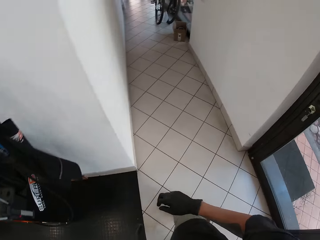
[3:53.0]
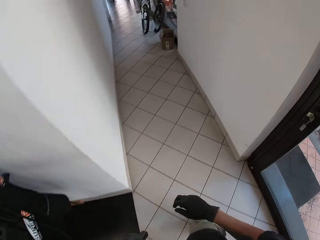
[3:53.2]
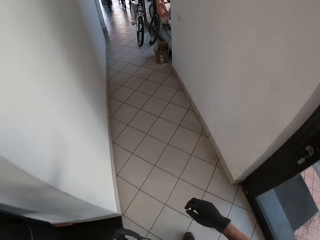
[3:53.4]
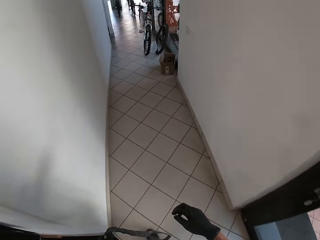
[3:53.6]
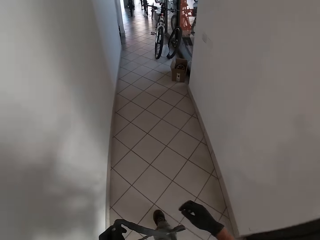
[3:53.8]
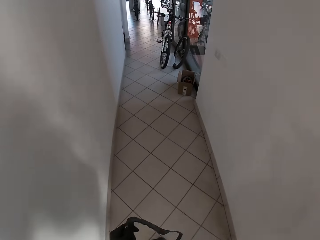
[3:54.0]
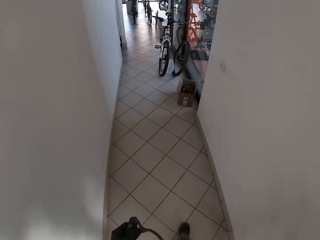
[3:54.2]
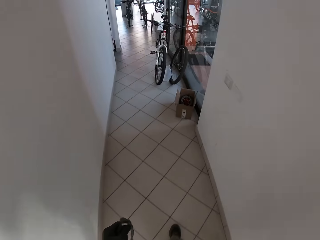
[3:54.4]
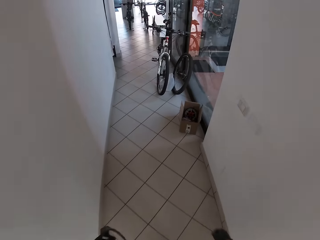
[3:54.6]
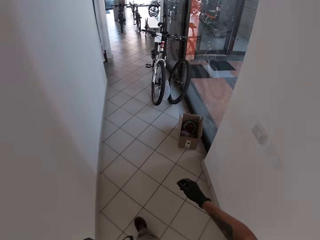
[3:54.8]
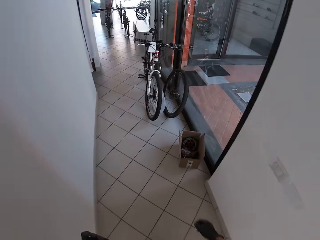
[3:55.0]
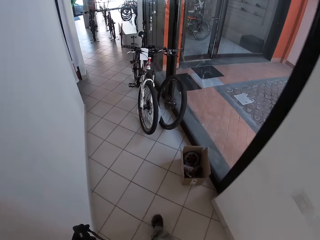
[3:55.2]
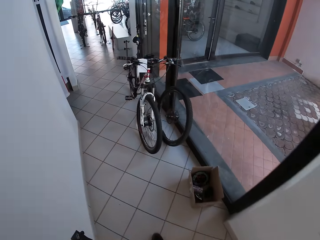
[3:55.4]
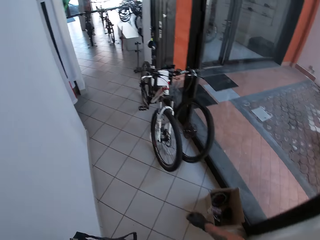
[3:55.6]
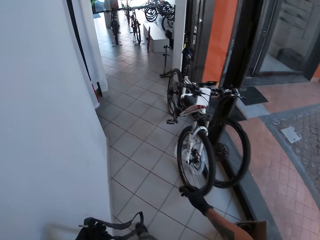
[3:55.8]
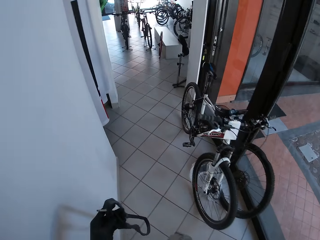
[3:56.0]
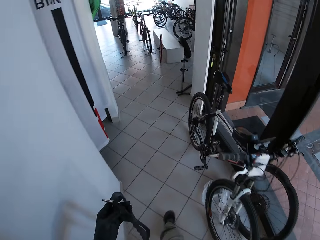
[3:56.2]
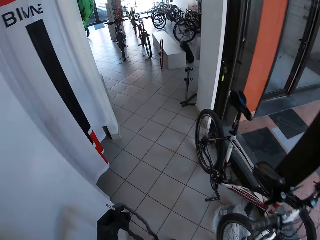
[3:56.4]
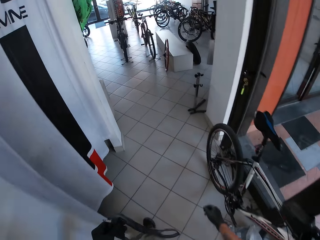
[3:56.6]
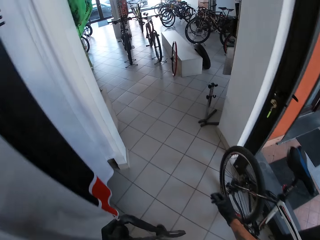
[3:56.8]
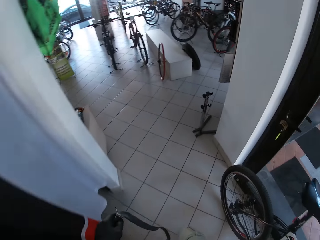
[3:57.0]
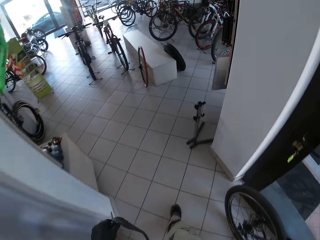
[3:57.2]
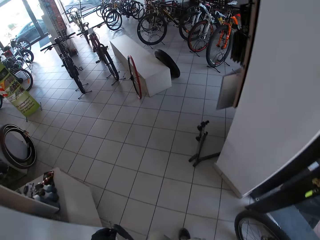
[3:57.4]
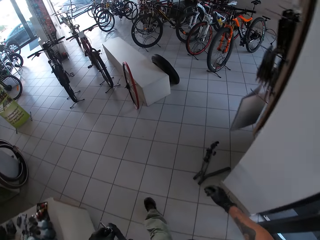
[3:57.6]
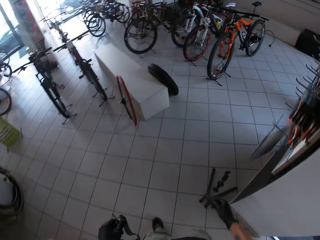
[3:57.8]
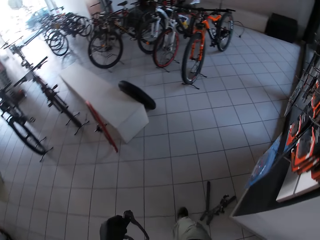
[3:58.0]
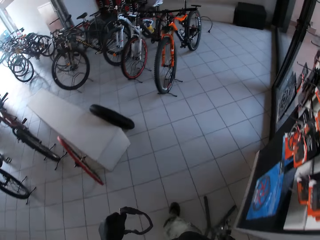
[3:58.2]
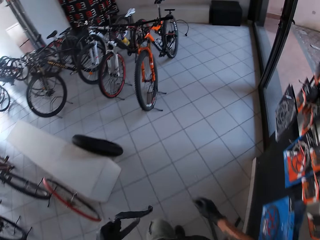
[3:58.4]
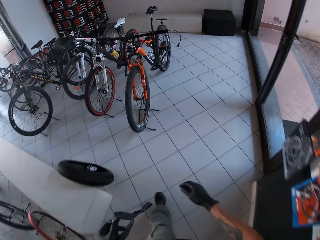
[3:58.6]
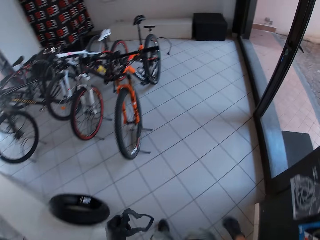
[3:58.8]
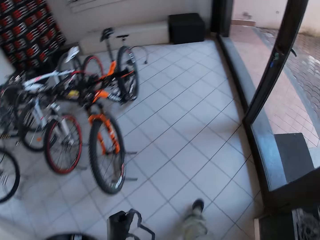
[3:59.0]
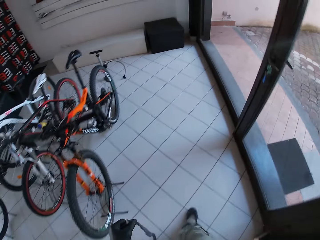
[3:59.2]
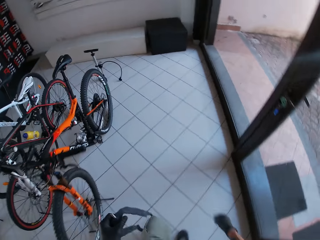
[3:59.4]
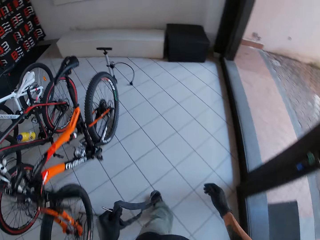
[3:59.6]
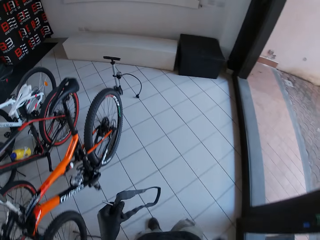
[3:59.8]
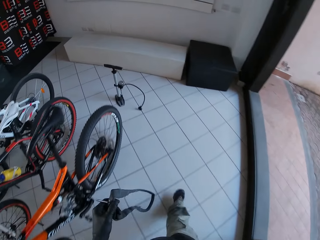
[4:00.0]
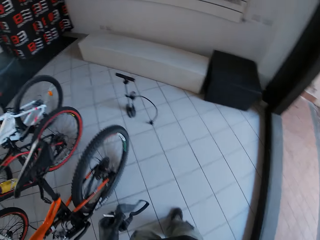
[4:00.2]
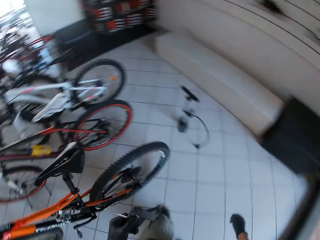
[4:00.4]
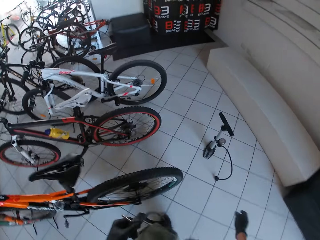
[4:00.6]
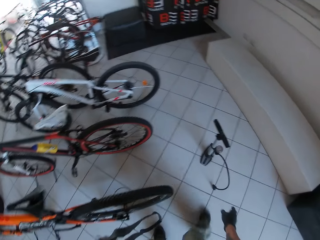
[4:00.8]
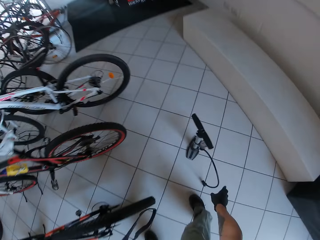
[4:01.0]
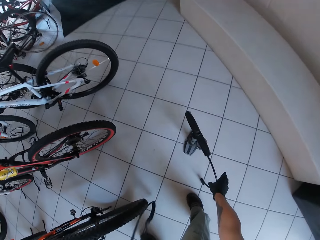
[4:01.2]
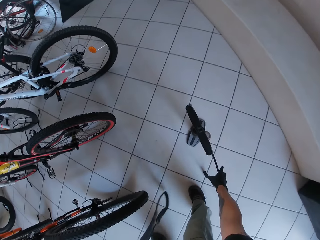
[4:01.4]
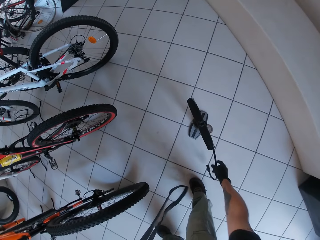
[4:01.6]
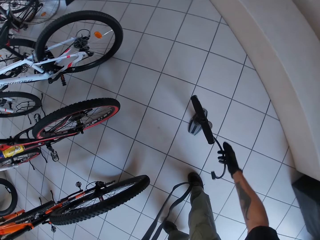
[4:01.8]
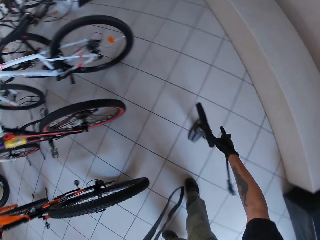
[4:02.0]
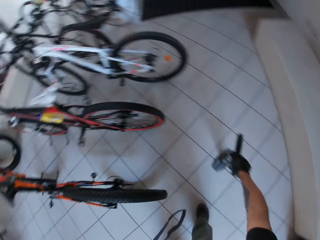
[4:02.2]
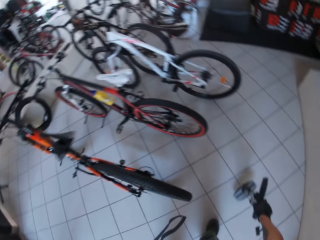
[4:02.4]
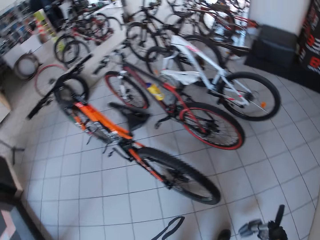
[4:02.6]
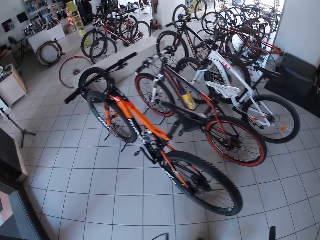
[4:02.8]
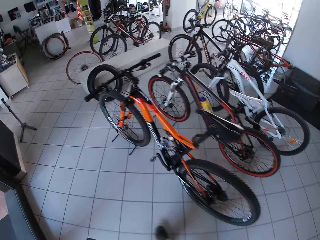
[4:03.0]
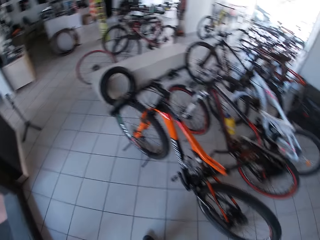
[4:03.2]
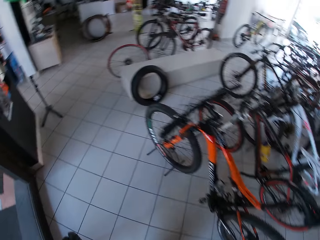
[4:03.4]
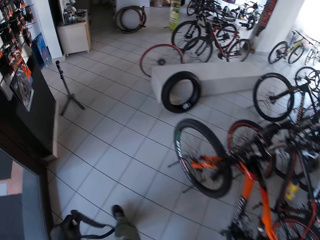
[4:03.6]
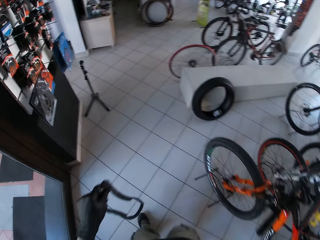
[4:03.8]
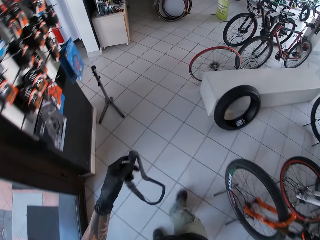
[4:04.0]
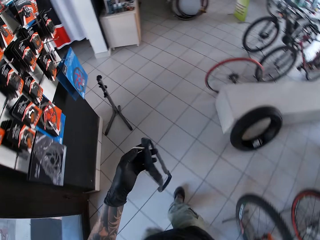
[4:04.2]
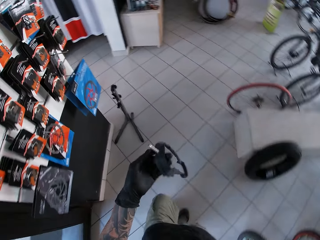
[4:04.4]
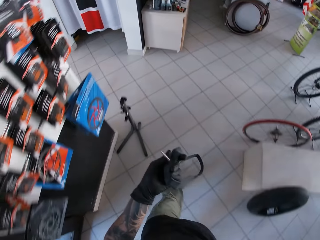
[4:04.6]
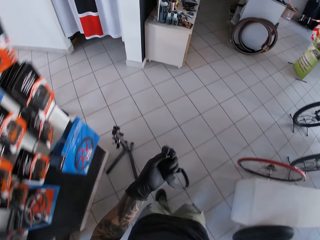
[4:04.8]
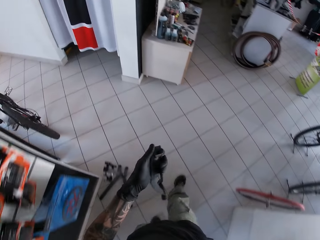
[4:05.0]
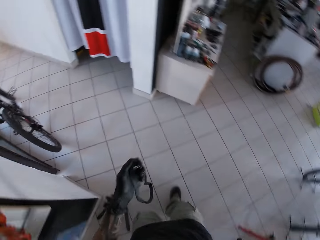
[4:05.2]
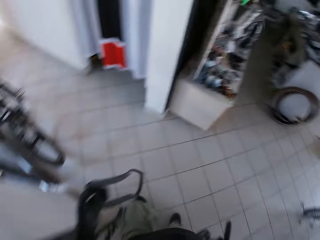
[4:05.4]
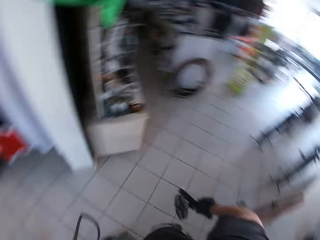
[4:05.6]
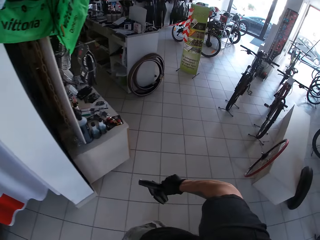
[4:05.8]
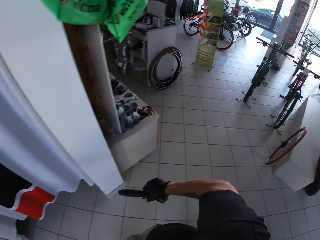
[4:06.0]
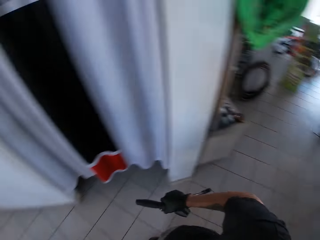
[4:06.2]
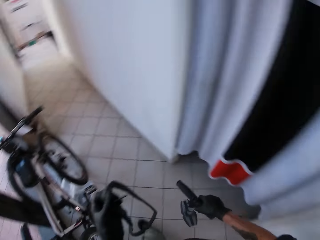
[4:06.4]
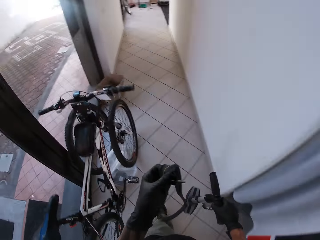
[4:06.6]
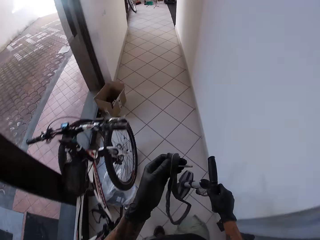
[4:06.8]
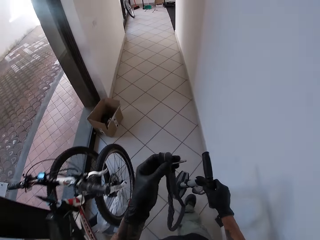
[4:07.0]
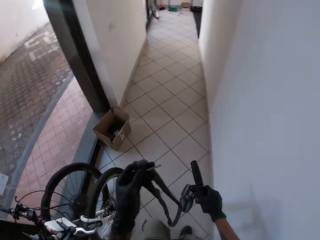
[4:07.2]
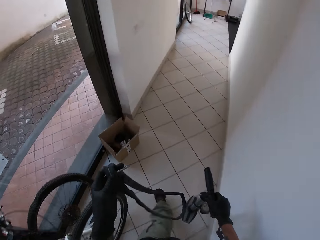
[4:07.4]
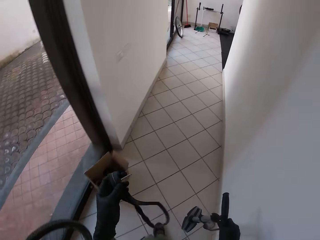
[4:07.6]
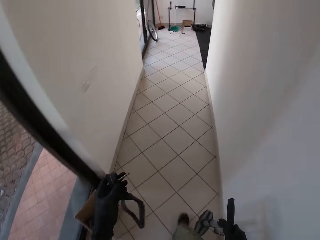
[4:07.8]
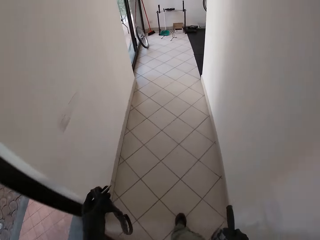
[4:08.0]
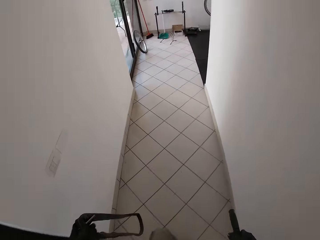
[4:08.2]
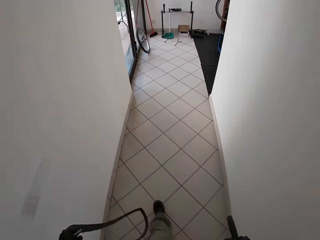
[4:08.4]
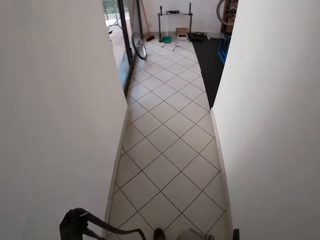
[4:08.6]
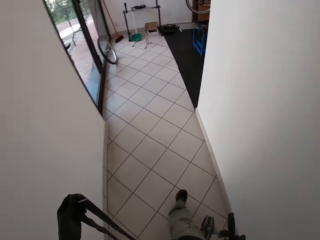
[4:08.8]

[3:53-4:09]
The camera wearer walks to a bicycle showroom. He picks up a tire inflator on the ground with his right hand. He walks back to the workshop.

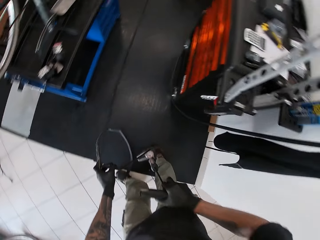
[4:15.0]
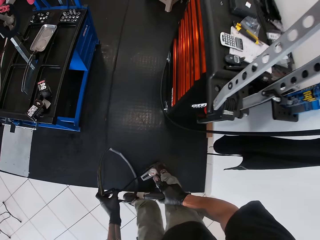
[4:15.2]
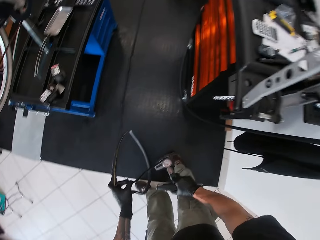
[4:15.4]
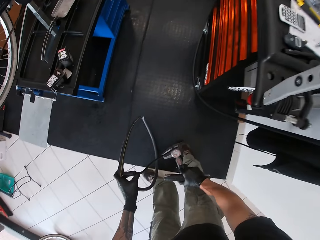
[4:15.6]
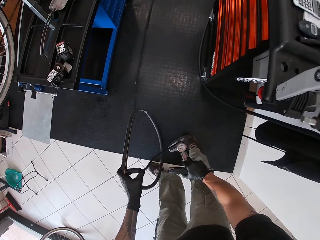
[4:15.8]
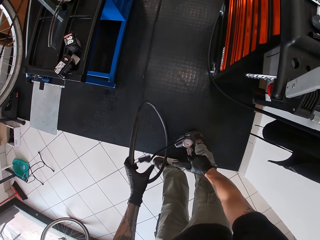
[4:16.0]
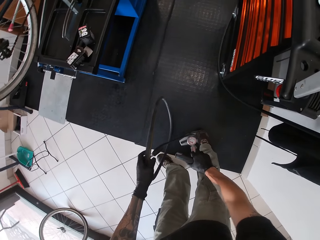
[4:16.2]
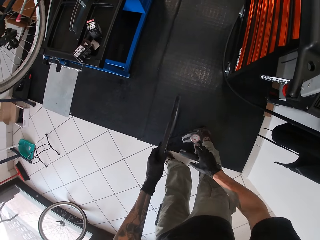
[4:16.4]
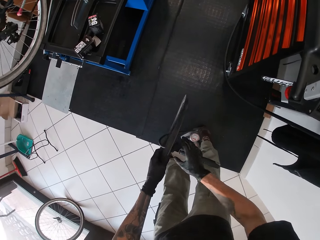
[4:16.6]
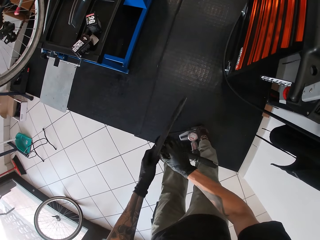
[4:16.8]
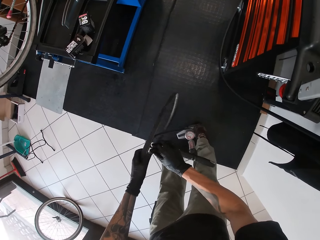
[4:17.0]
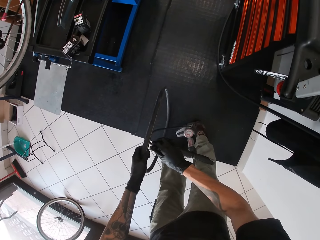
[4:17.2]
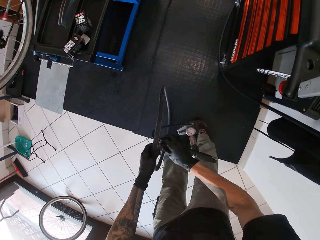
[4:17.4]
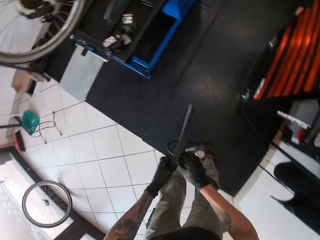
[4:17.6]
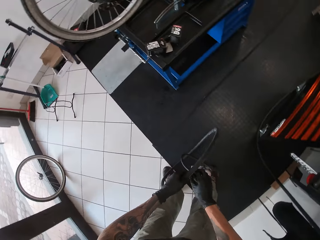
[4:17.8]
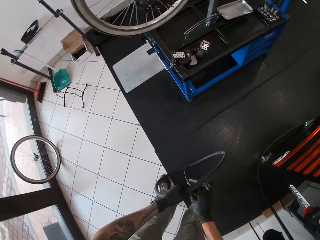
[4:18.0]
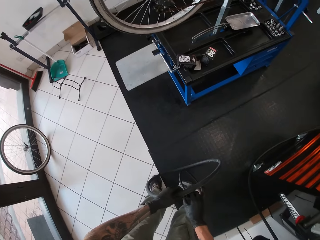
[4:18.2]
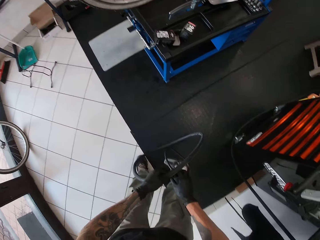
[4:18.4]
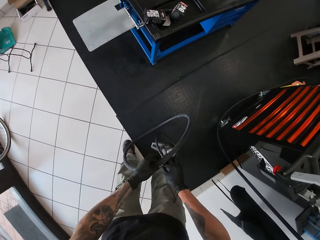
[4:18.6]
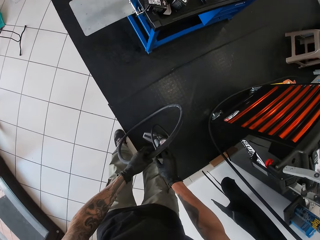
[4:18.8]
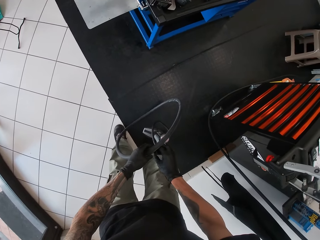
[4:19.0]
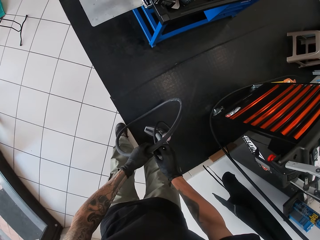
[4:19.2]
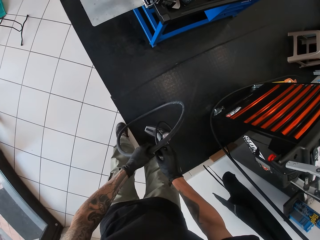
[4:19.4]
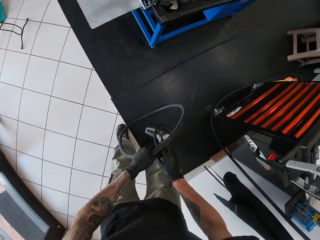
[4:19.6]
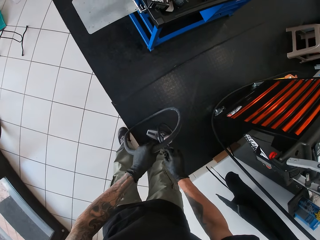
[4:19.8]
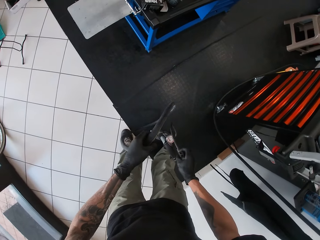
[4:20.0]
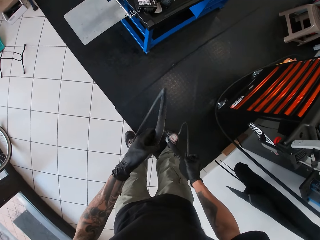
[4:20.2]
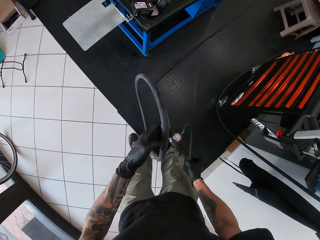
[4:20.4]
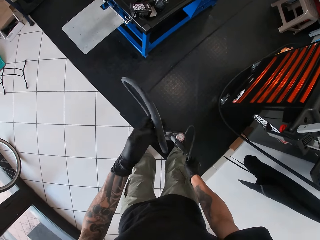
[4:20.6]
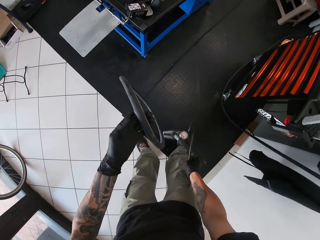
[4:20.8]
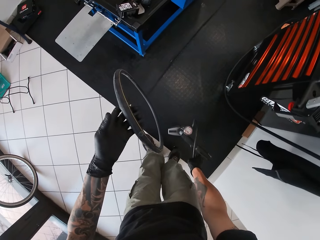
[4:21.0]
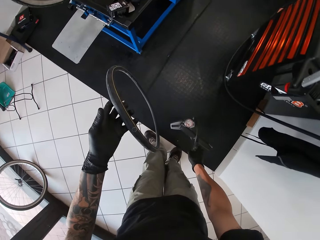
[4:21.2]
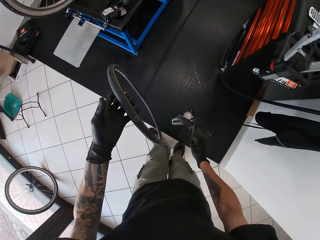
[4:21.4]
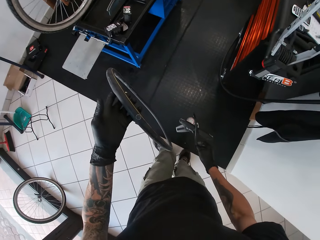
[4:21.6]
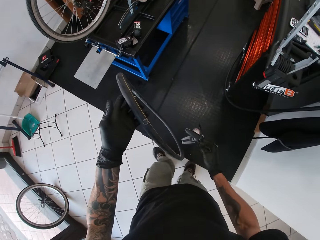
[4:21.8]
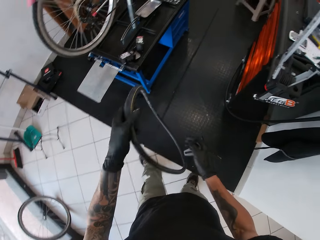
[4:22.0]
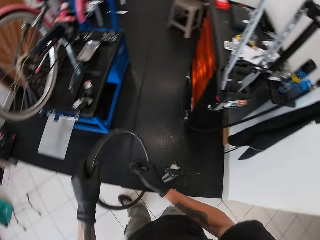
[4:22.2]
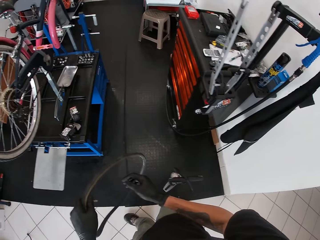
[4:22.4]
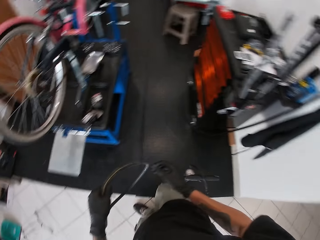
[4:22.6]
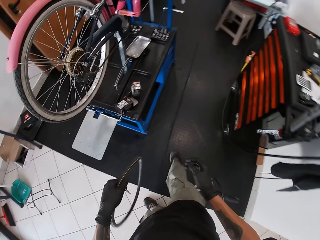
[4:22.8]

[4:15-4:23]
The camera wearer inflates the tube. He disconnects the tire inflator from the tube with his right hand.
